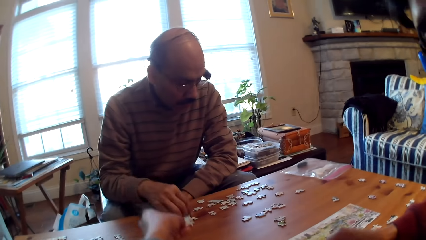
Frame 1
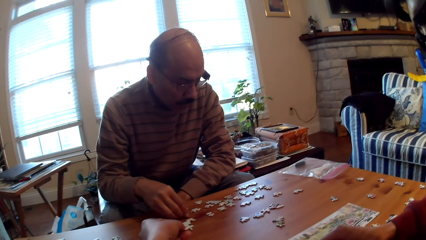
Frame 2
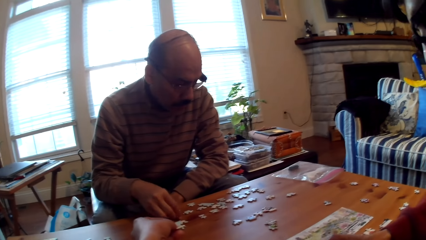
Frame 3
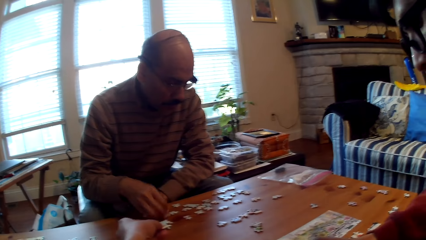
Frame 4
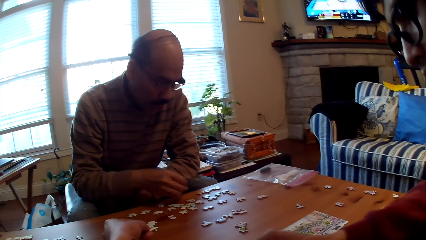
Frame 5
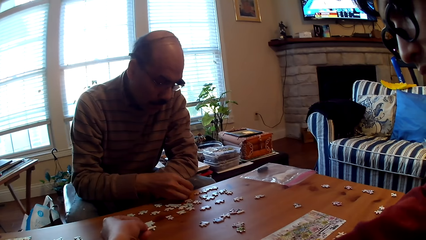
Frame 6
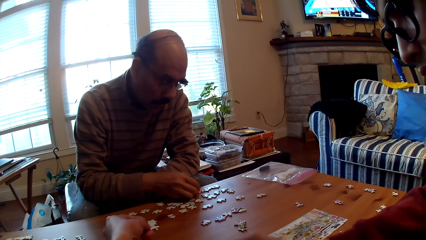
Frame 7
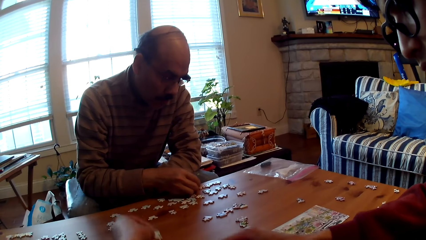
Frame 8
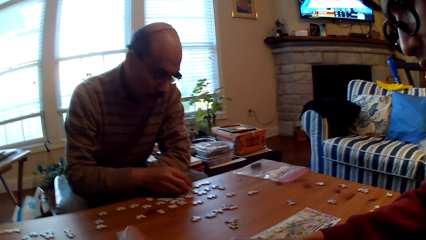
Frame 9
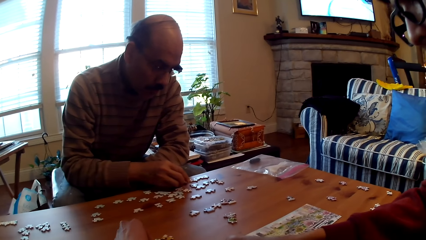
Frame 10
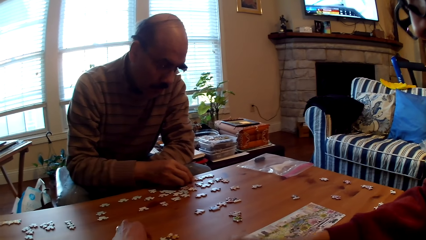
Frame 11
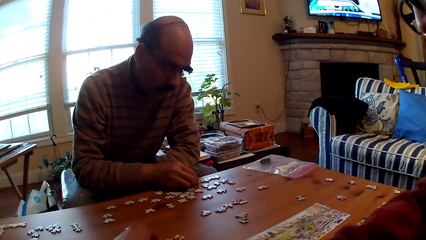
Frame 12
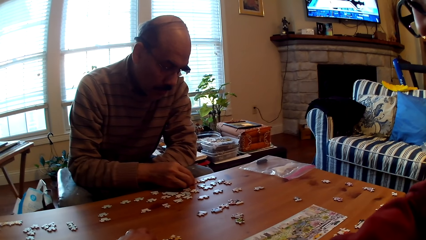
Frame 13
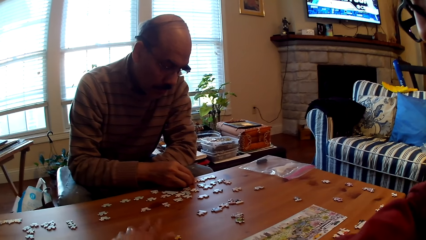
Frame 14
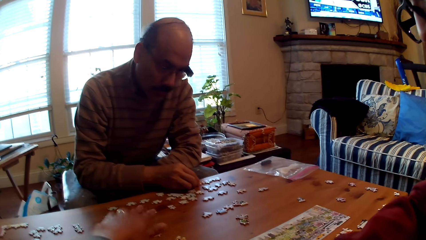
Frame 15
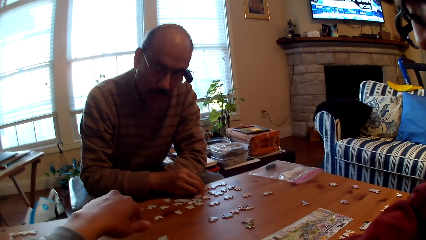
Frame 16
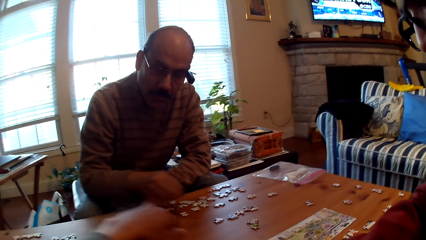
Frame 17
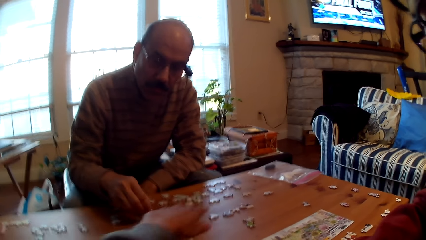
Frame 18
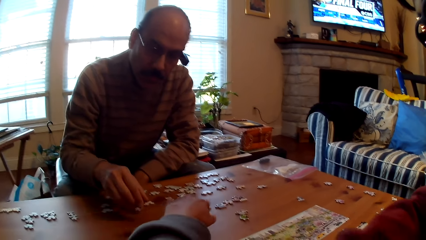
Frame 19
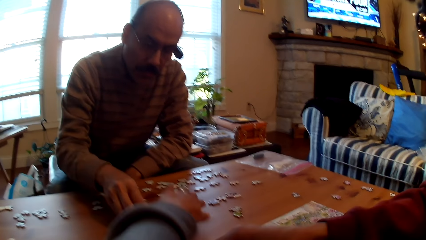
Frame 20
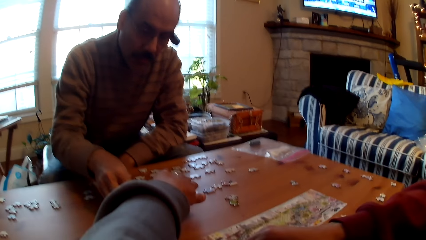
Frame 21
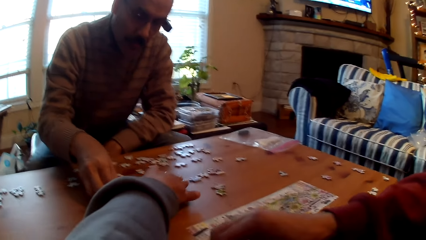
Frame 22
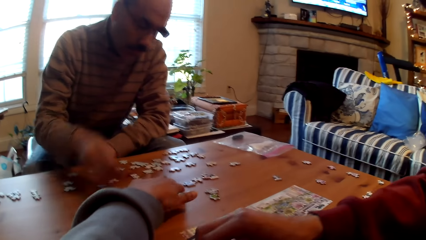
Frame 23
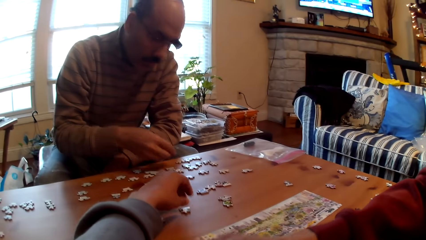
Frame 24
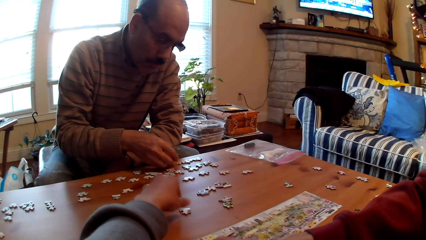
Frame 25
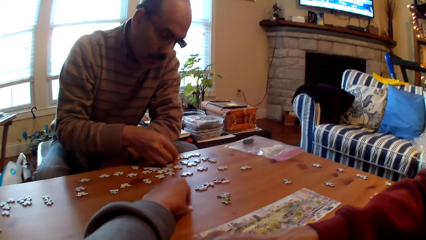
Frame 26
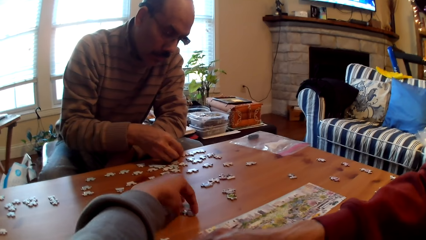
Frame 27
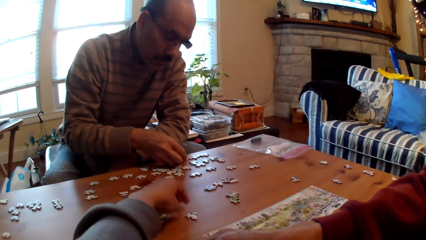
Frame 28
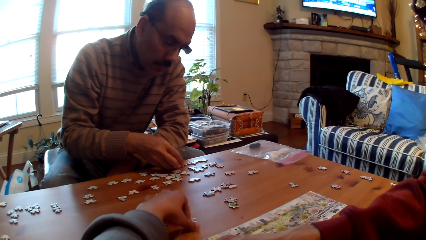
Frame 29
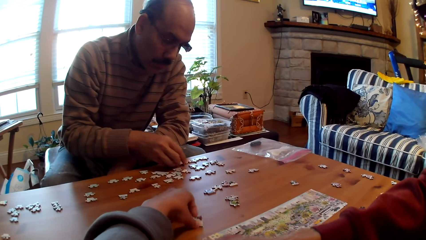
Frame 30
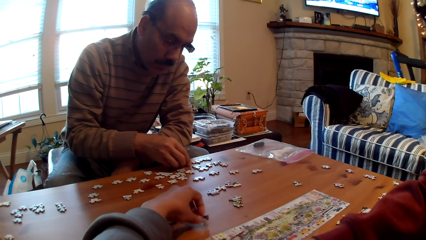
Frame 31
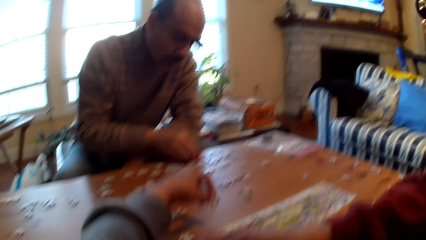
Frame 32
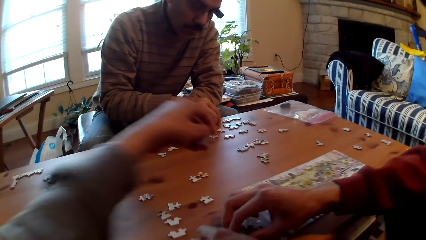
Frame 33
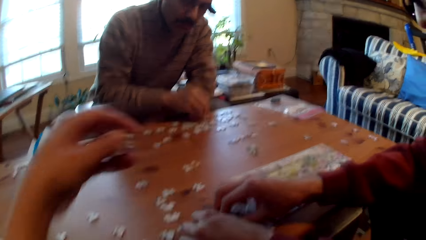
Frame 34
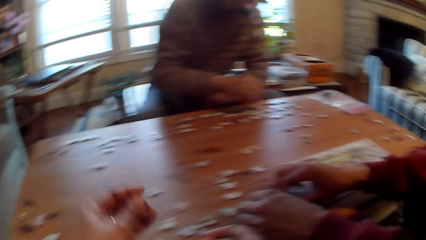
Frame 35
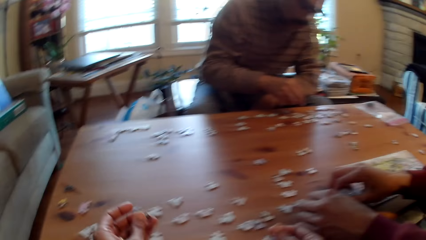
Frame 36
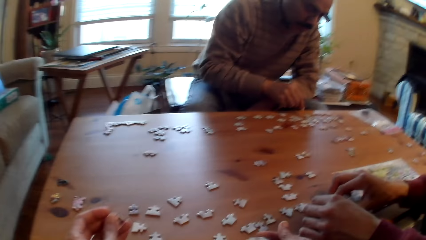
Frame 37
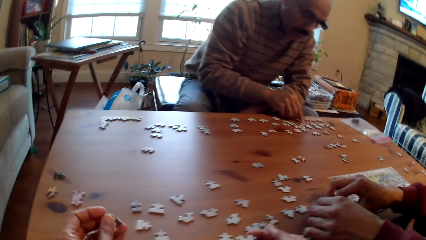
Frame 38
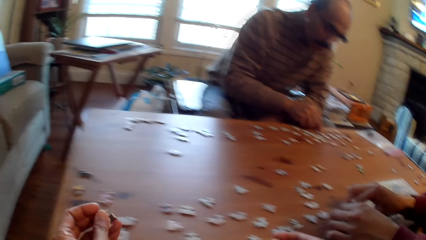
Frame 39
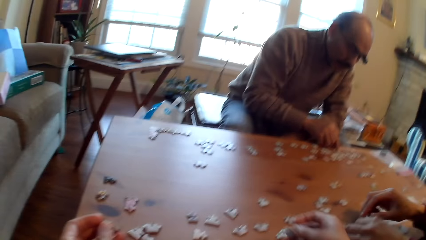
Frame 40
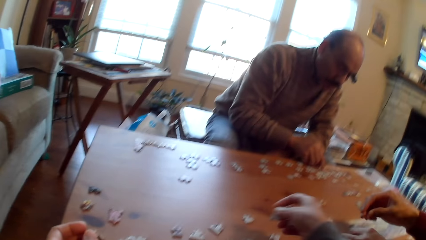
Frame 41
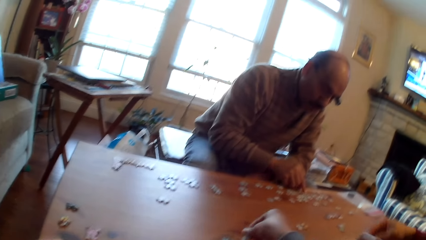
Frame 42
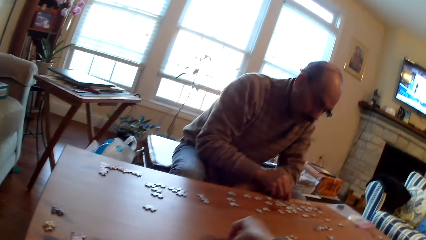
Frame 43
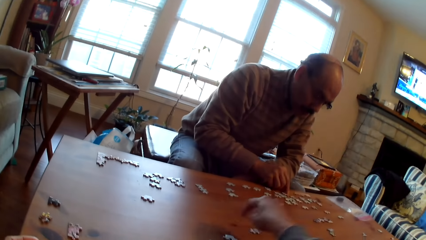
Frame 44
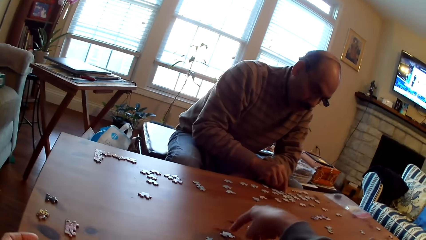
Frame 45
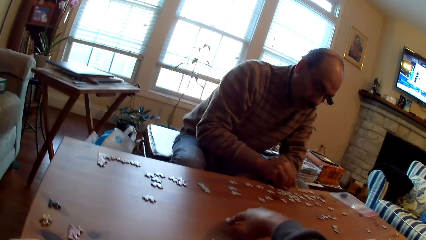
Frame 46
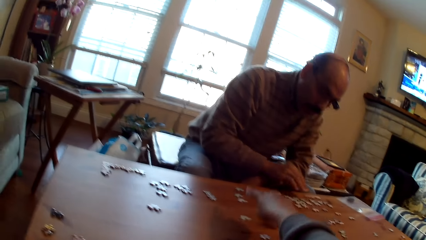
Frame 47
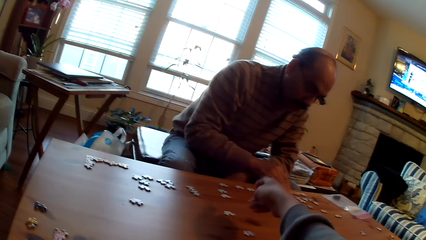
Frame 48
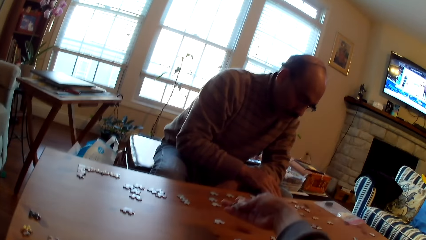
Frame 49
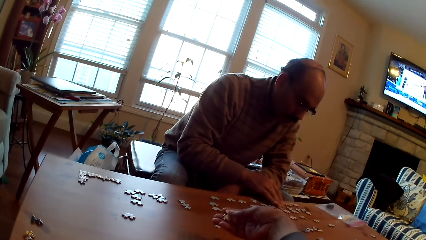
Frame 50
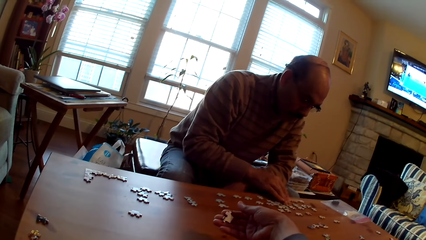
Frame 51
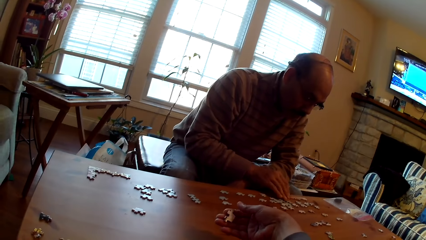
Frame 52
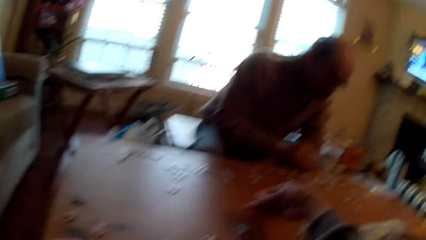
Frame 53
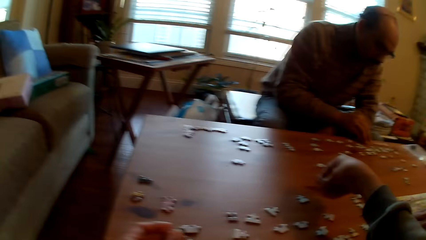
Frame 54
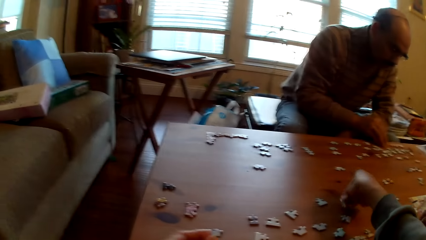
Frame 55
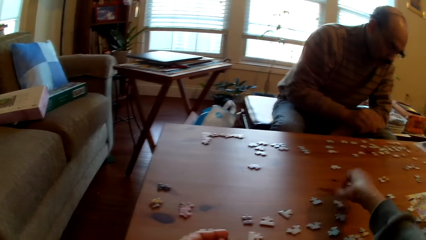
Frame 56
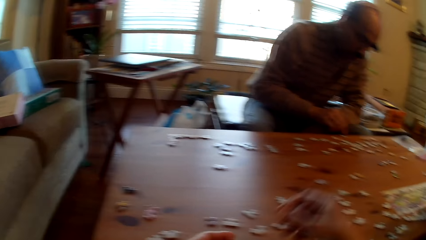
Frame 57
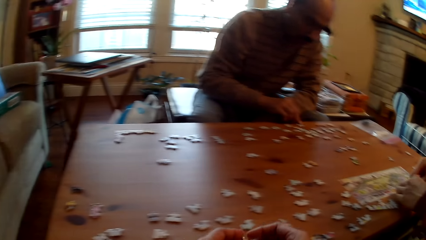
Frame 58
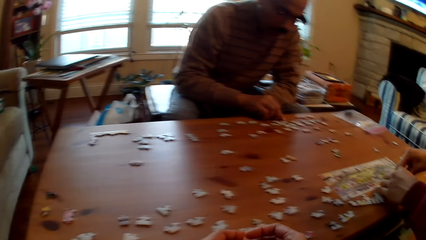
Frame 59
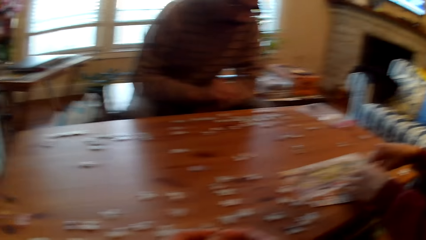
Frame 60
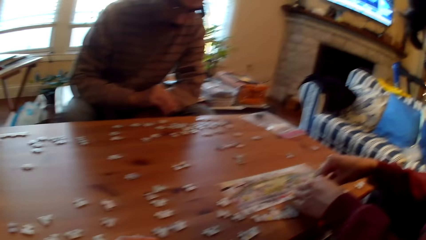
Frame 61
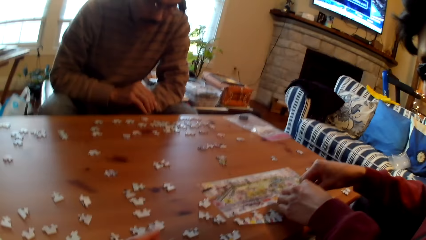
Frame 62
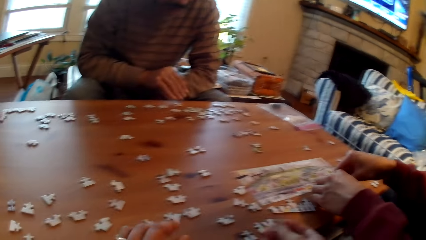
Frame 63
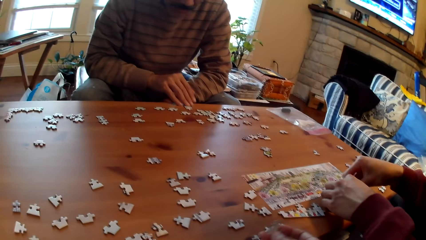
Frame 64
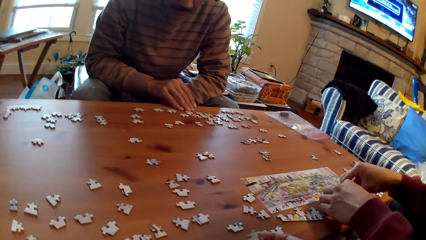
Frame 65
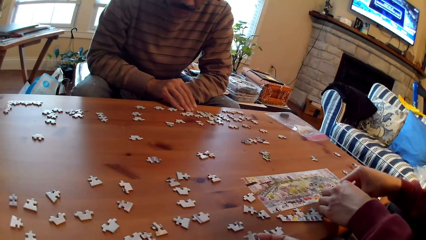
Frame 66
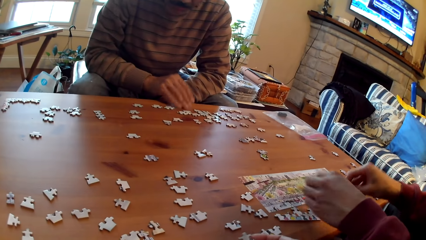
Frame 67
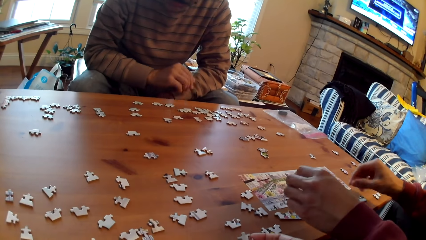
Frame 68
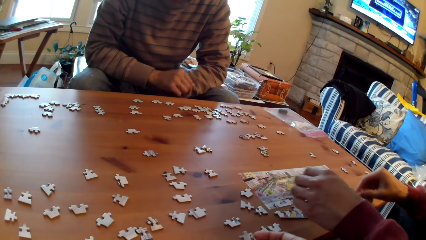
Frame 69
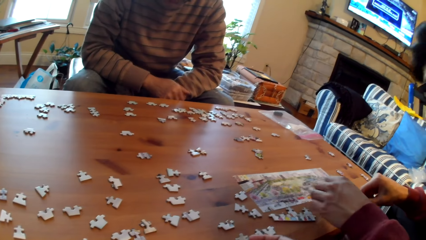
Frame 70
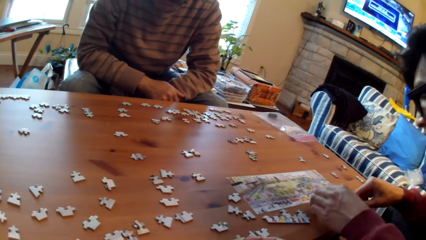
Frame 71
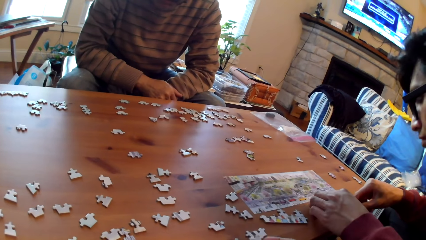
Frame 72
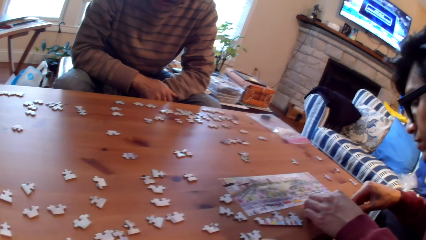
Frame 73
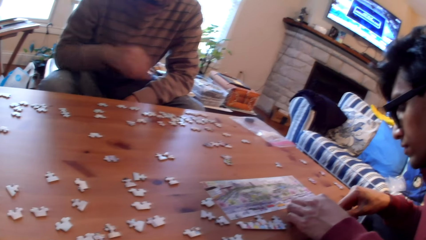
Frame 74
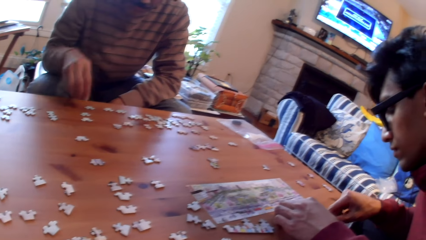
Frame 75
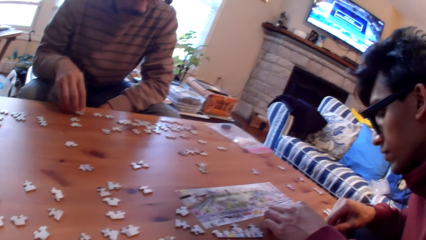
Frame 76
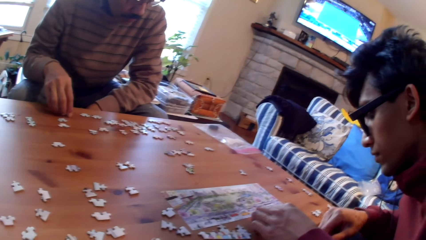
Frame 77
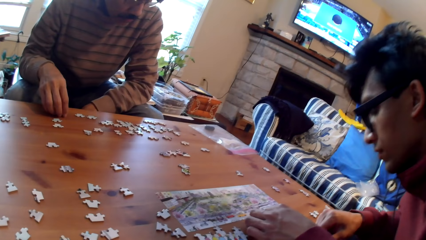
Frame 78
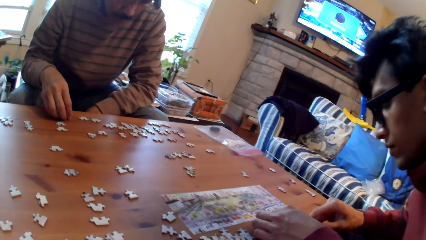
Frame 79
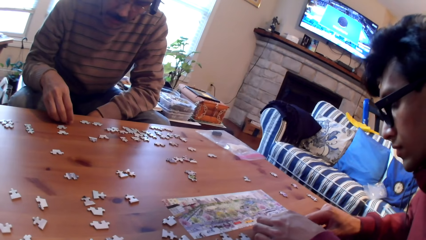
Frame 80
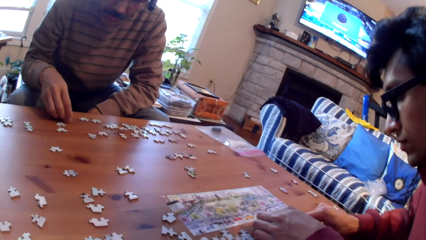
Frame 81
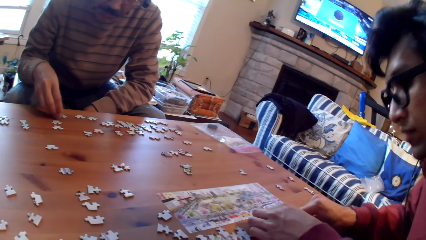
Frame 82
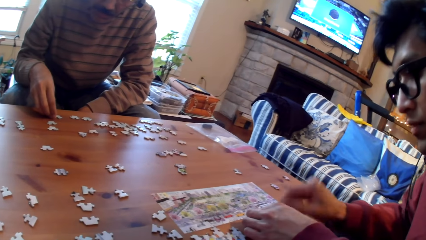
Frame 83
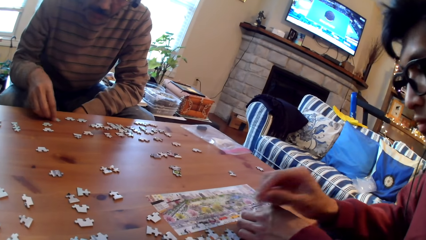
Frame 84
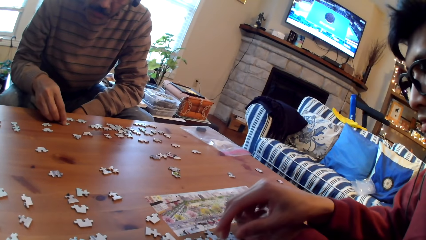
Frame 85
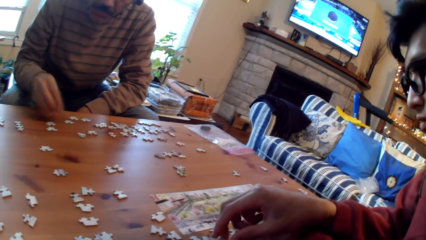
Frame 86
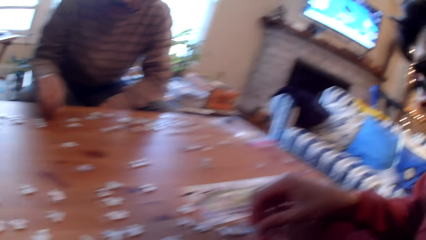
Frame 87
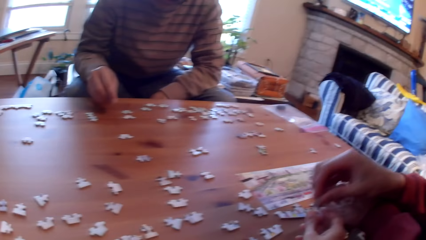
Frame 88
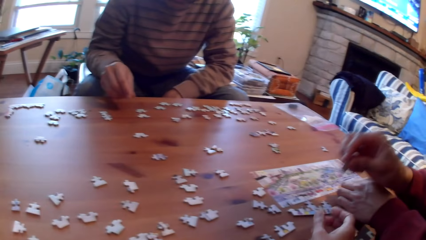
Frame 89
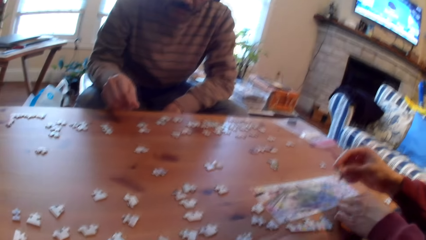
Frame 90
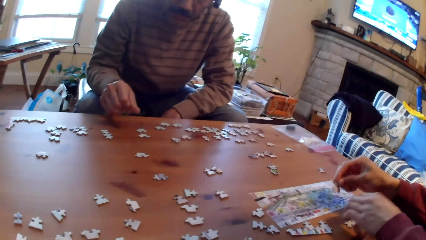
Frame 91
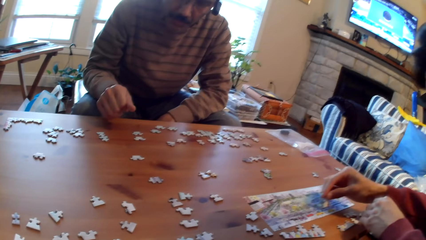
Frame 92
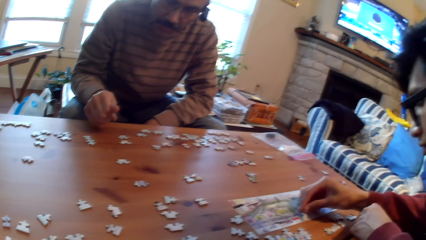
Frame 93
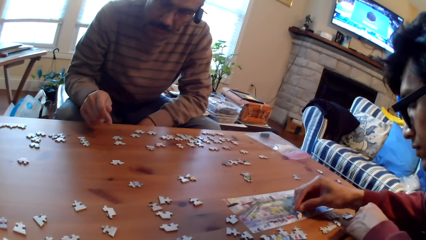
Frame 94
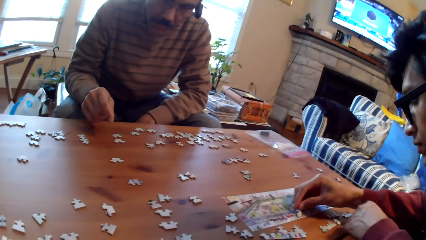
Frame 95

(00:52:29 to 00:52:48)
The camera wearer moves the puzzle piece on the table. They place down a card. A man moves the puzzle pieces on the table. The man picks up a card. The camera wearer moves the puzzle piece on the table. They pick up a card. Another man arranges the puzzle pieces on the table. The camera wearer puts the puzzle pieces on the table. The first man moves the puzzle pieces on the table. The other man fixes cards with his hand. The first man arranges cards on the table. The other man arranges the puzzle pieces on the table.
